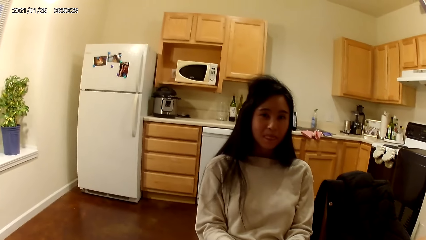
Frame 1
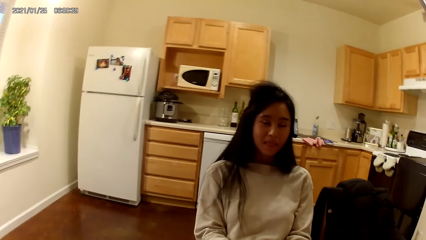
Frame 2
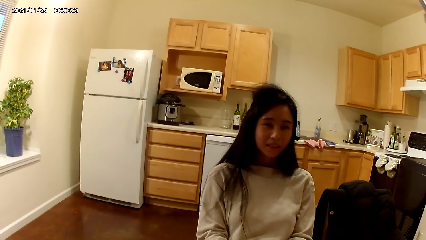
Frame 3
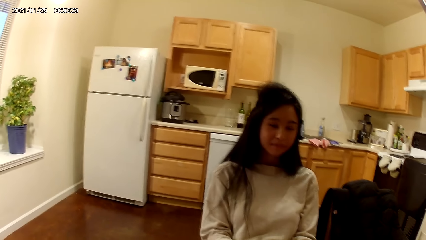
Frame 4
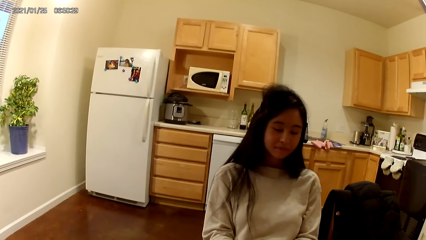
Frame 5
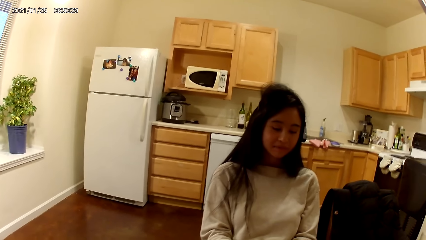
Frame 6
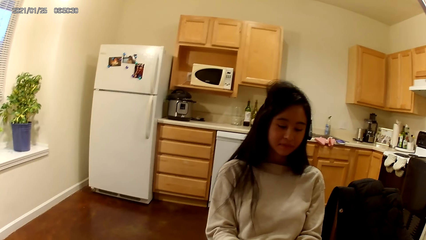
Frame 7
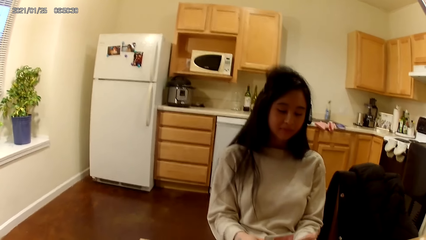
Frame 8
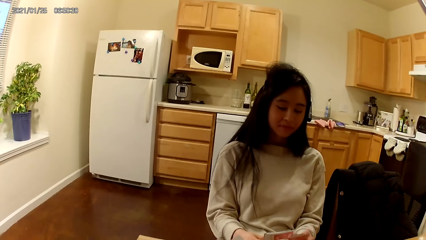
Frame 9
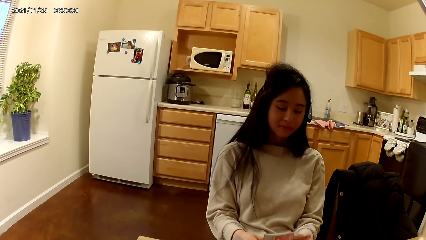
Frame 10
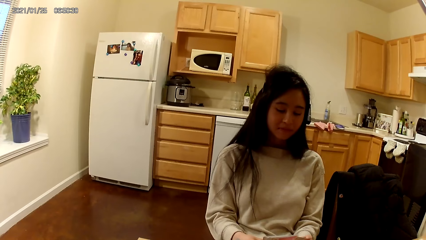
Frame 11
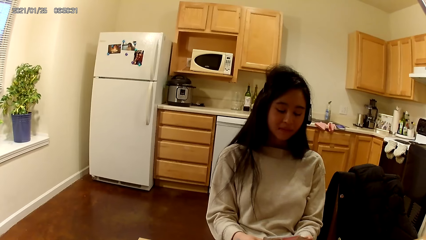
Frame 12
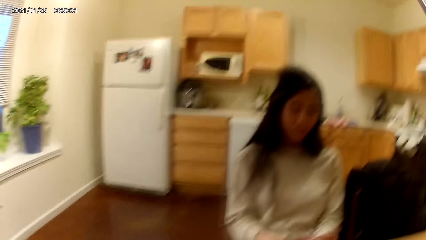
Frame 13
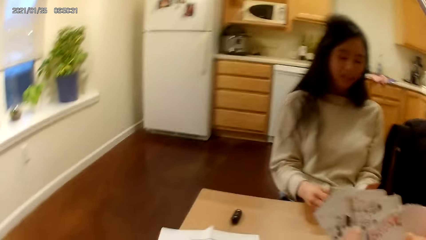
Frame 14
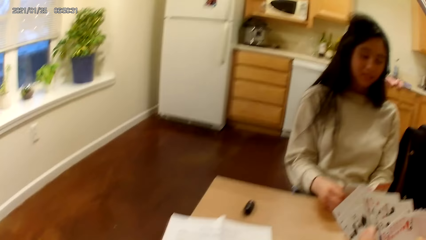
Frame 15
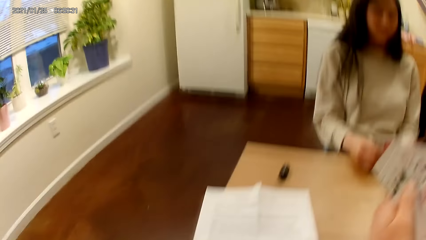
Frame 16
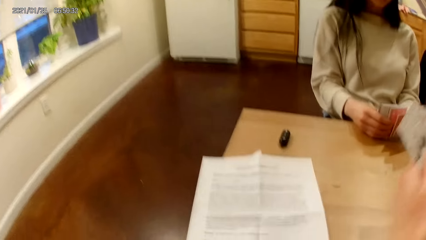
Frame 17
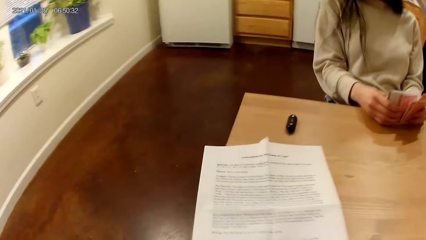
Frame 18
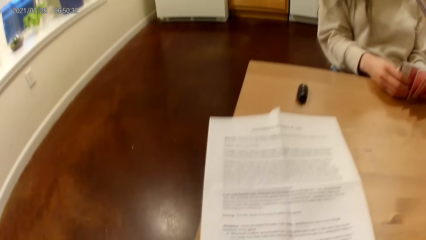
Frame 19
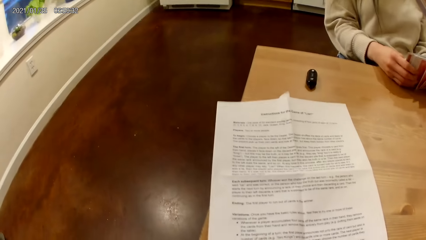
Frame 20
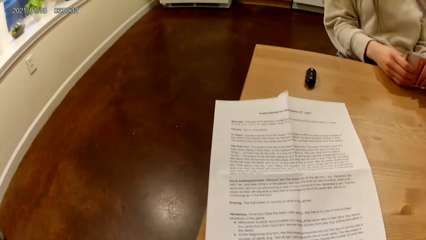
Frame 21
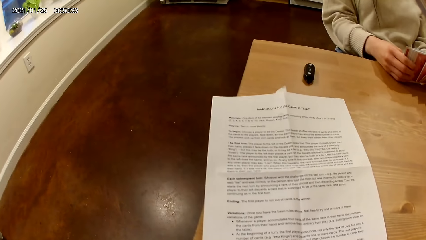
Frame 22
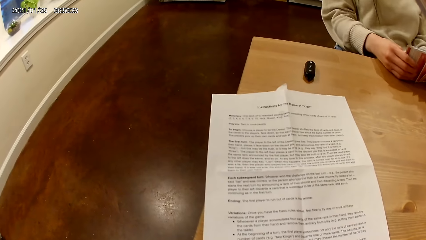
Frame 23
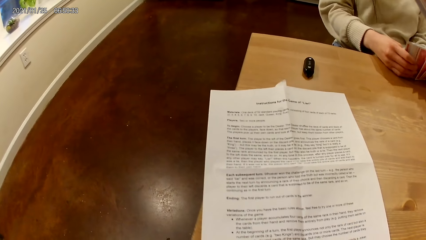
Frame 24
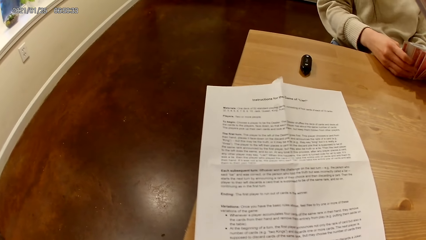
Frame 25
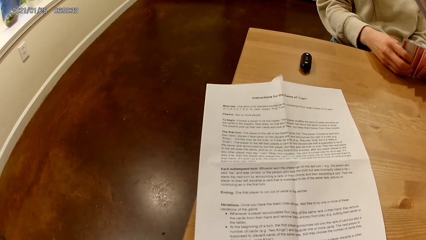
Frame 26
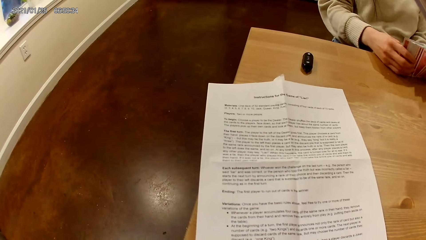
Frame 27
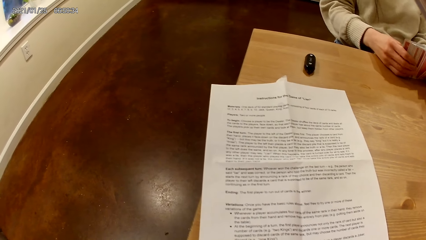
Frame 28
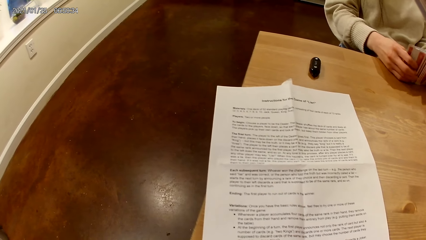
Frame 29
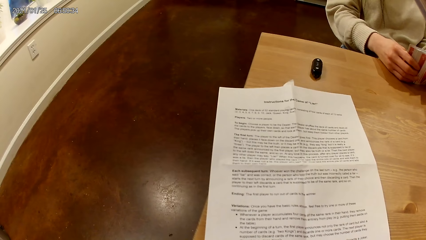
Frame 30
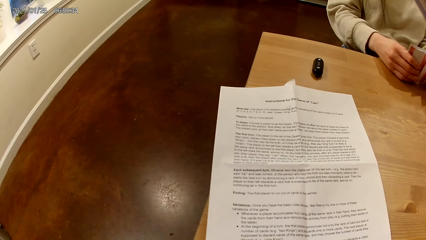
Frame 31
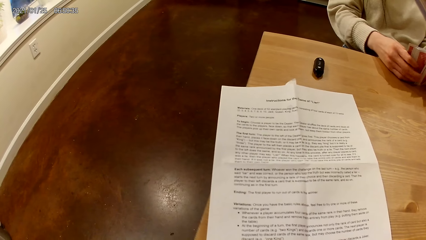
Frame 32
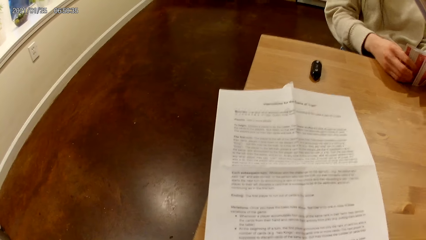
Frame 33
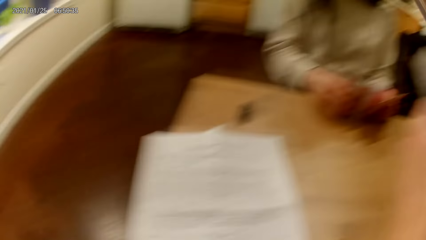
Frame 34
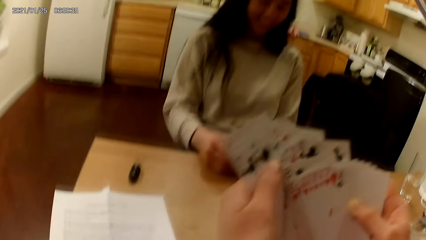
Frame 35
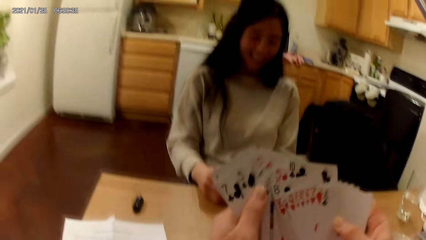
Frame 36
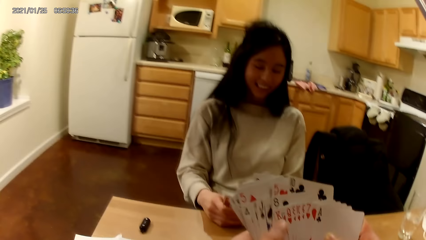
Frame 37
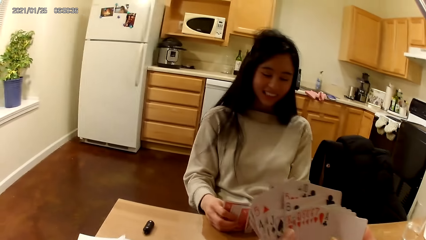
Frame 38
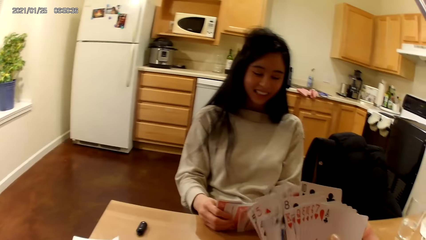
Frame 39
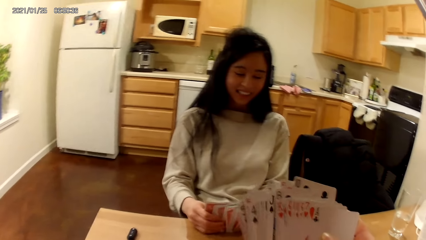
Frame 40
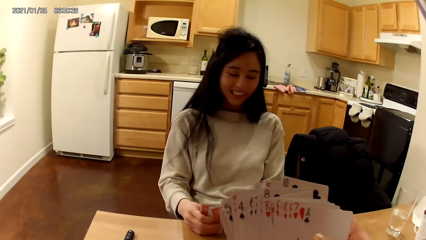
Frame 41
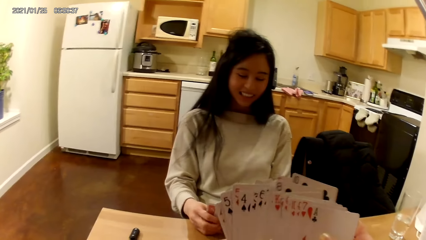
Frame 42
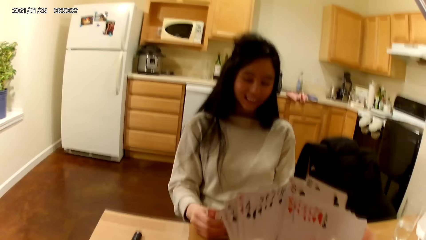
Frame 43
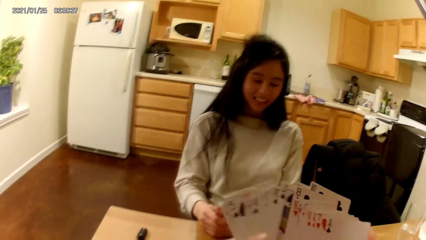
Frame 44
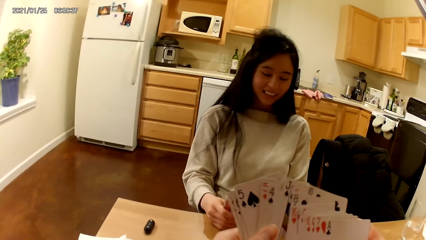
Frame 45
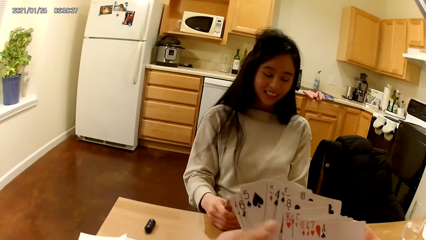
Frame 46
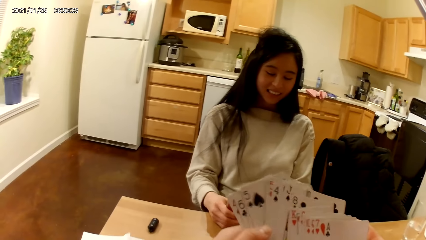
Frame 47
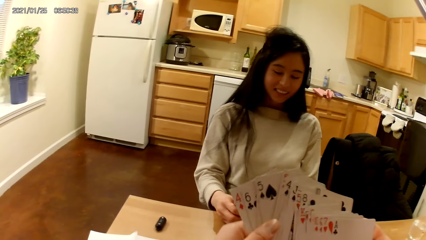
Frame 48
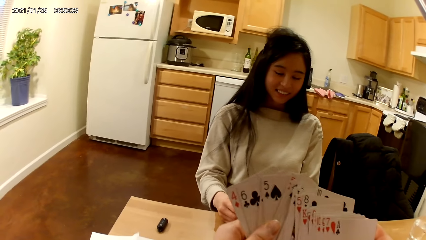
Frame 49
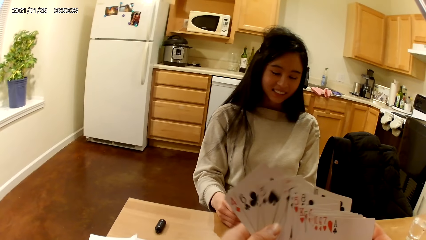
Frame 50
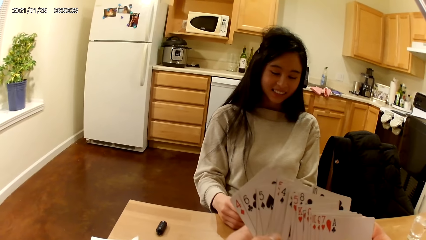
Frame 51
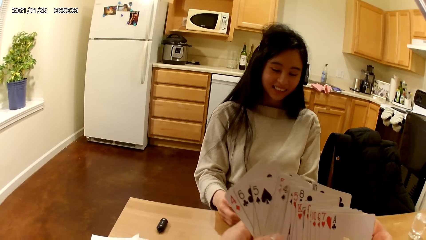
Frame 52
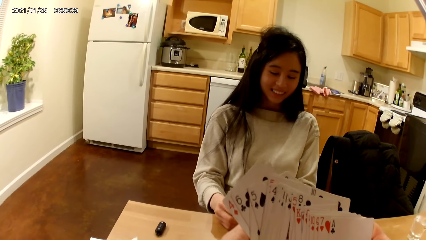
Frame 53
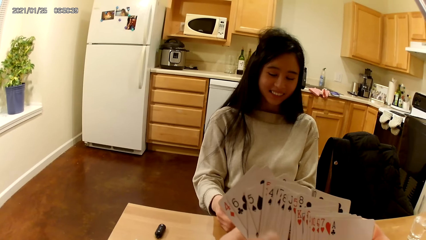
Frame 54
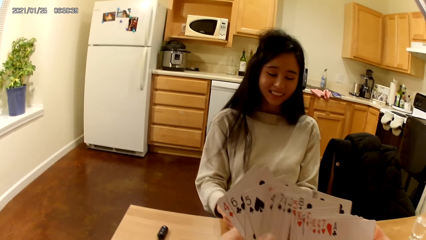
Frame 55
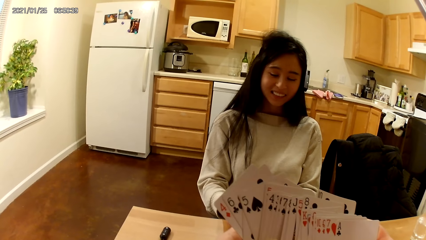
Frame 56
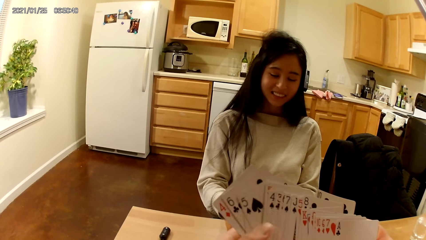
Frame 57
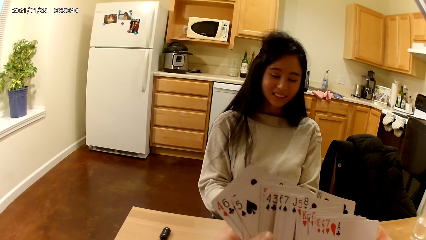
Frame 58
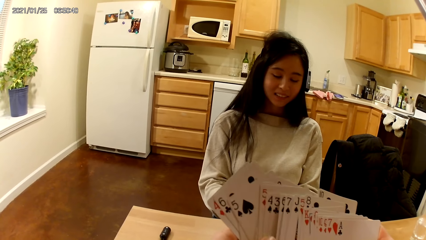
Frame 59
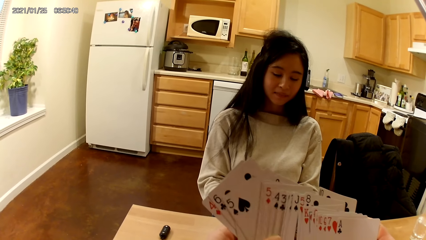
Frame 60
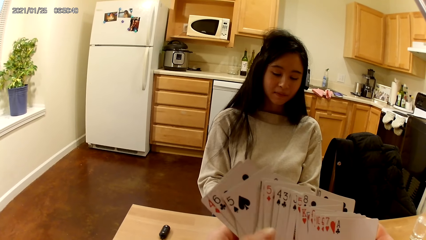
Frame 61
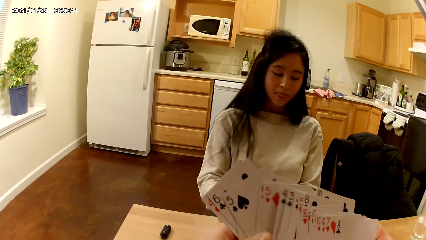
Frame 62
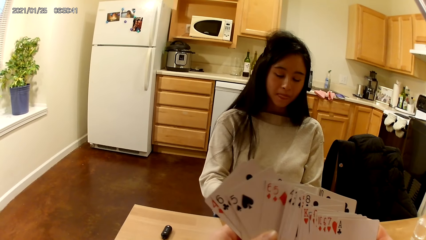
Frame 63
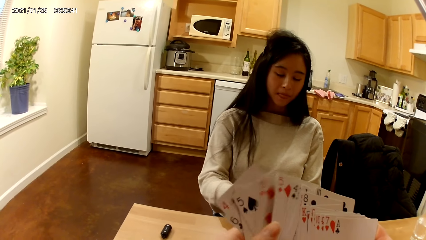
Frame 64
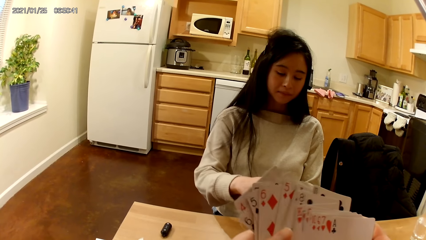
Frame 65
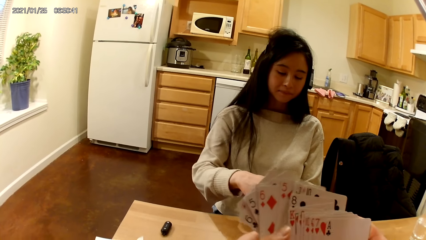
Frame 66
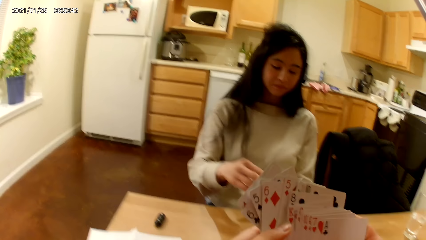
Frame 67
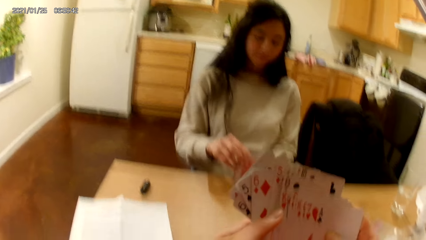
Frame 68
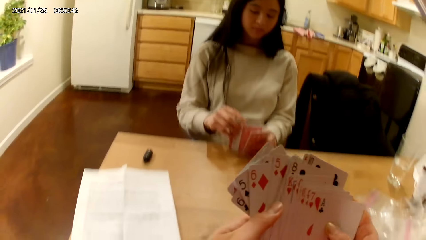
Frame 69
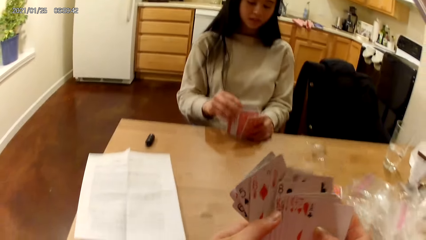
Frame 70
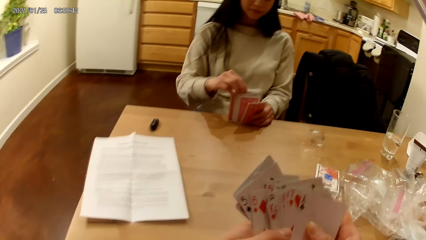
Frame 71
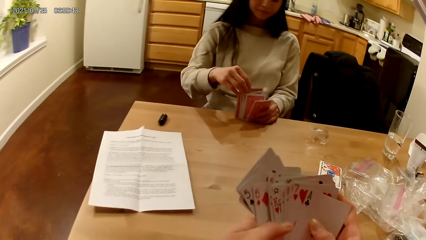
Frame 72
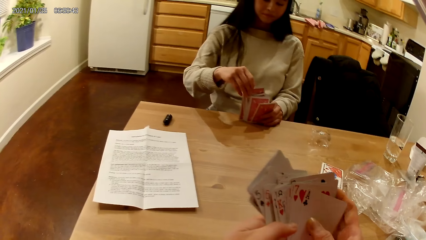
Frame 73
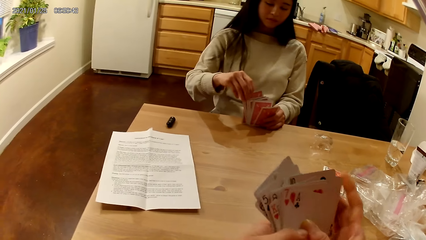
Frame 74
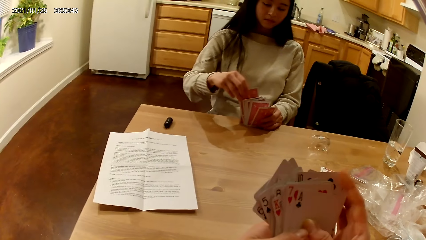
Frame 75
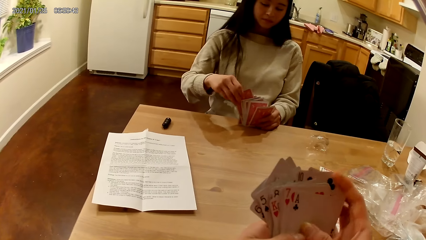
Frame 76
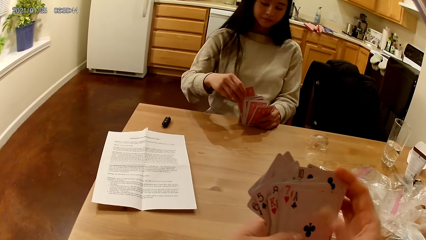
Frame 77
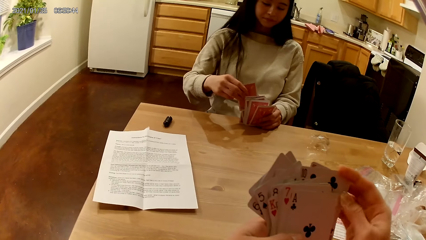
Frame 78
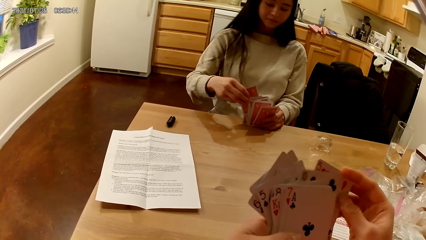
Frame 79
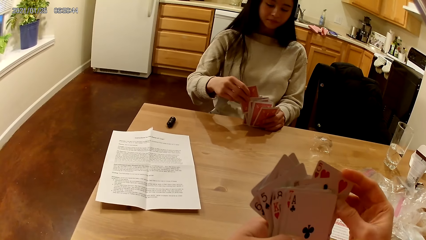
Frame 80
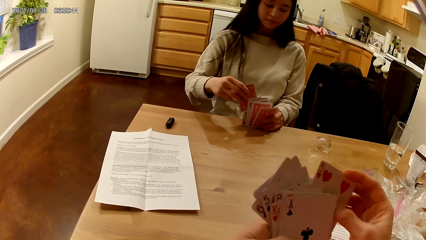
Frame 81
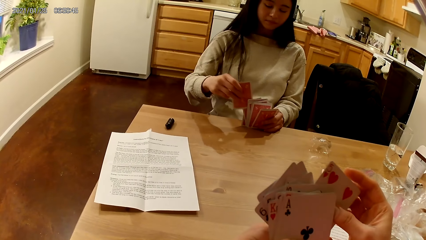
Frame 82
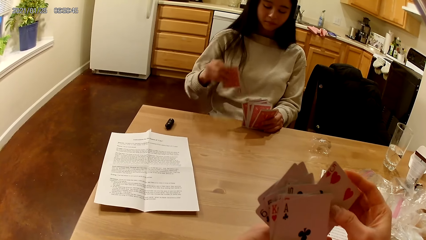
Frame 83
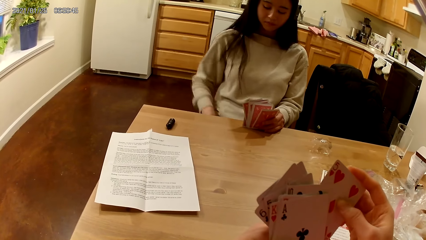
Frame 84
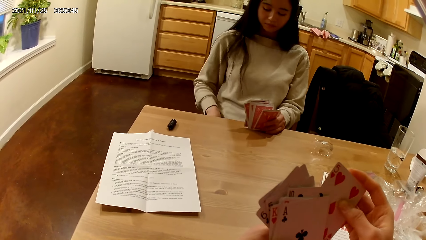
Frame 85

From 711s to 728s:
The woman arranges the cards. The camera wearer arranges the cards and spreads the playing cards in her hands with both hands. The woman picks a playing card from the face up playing cards in her hands with her right hand, holds the card, and drops the card face up to her on her lap with her right hand.
